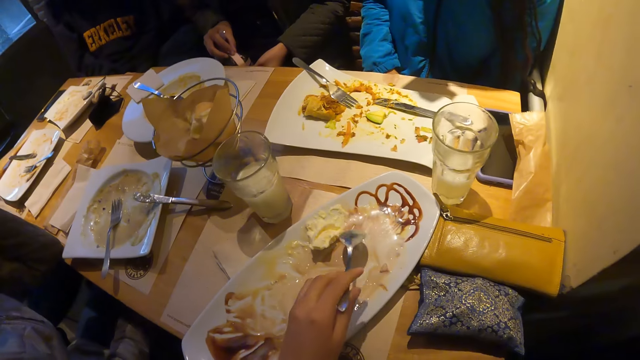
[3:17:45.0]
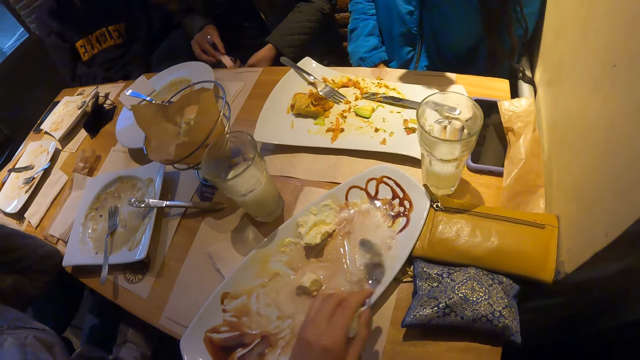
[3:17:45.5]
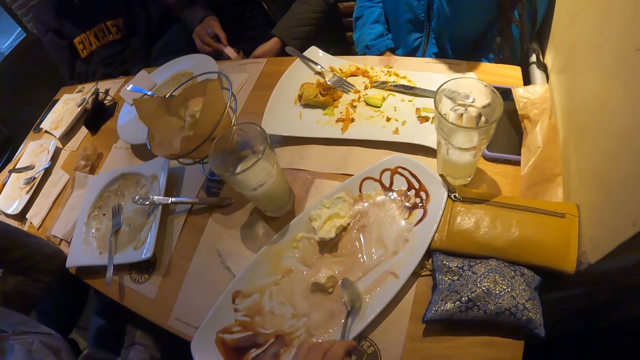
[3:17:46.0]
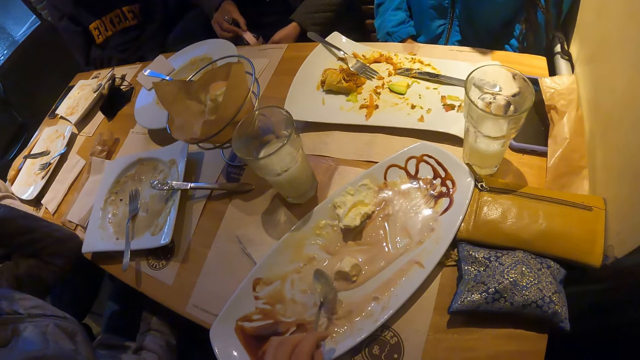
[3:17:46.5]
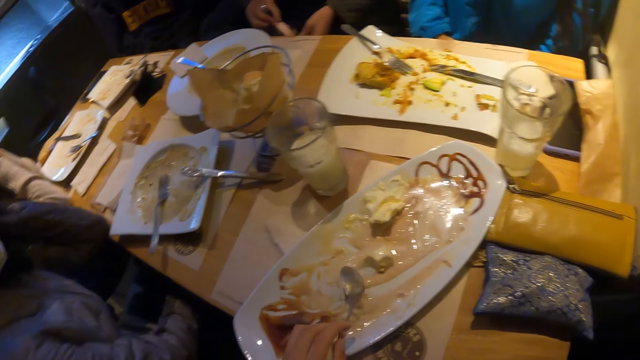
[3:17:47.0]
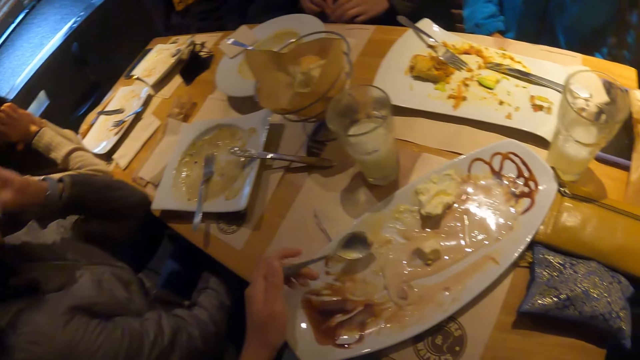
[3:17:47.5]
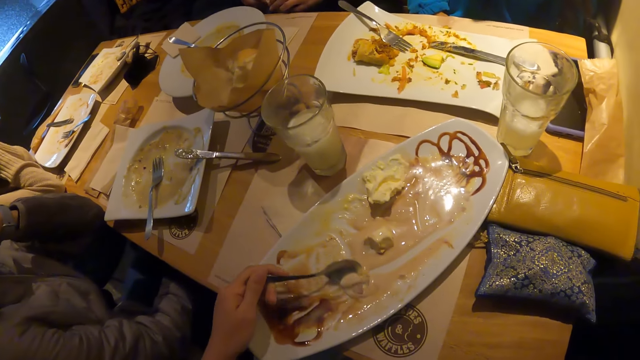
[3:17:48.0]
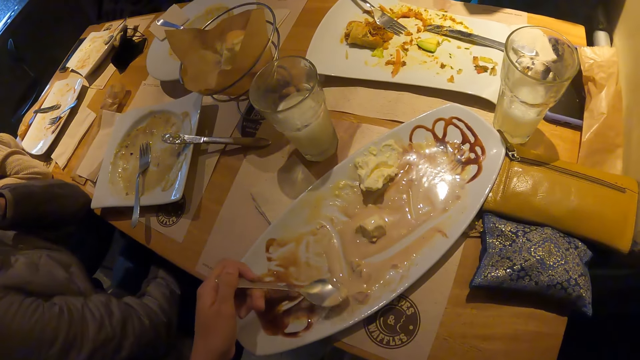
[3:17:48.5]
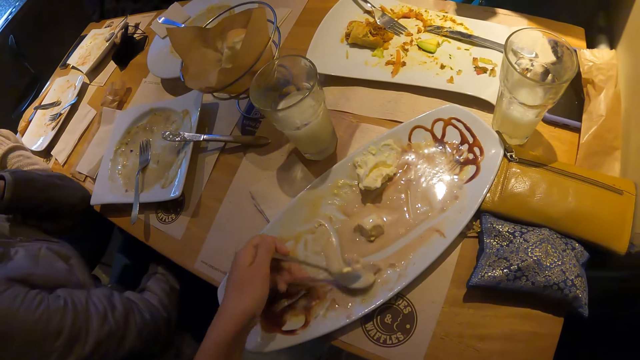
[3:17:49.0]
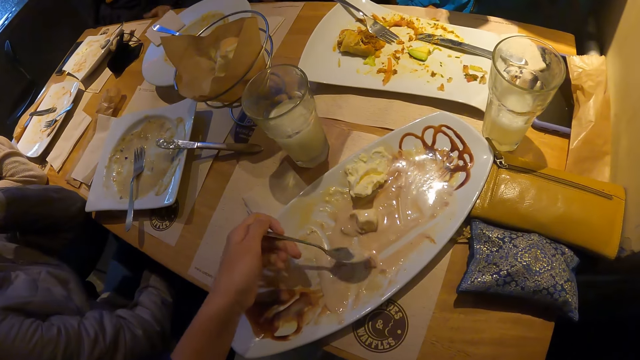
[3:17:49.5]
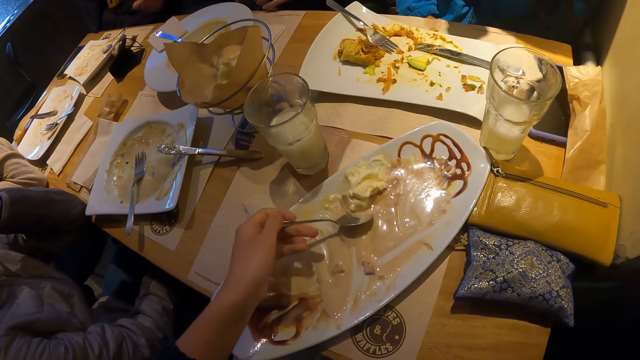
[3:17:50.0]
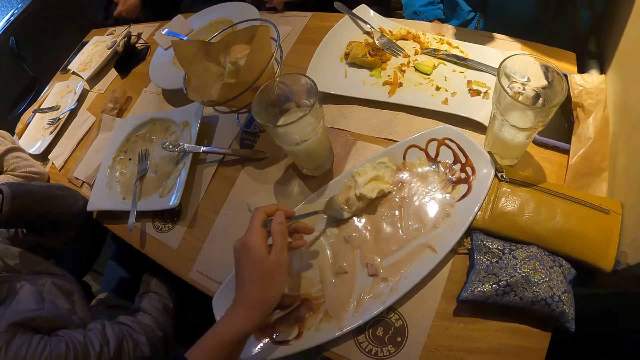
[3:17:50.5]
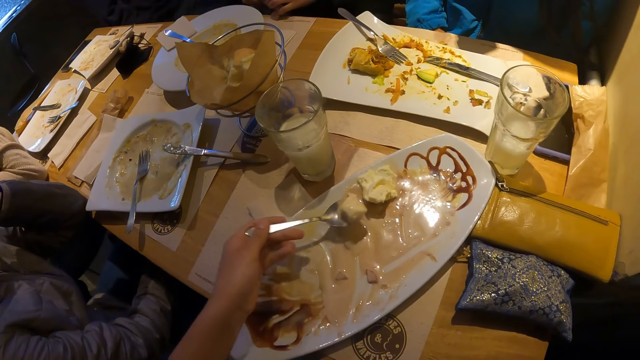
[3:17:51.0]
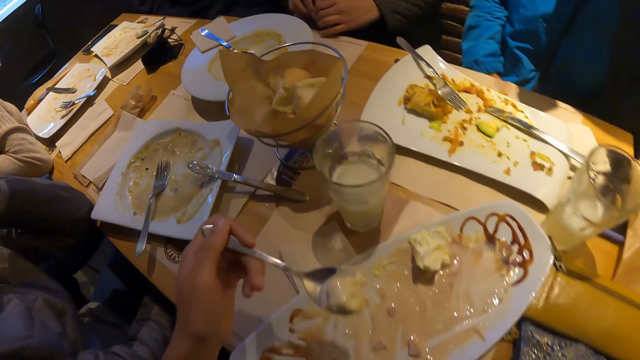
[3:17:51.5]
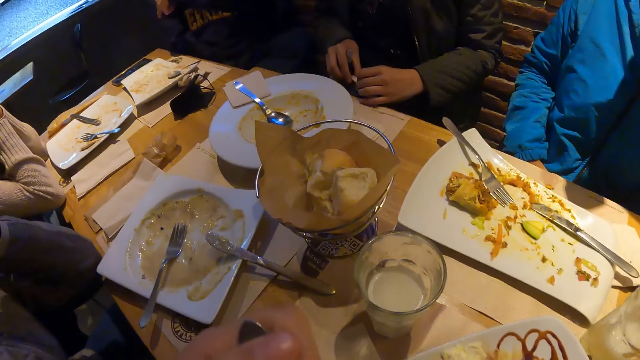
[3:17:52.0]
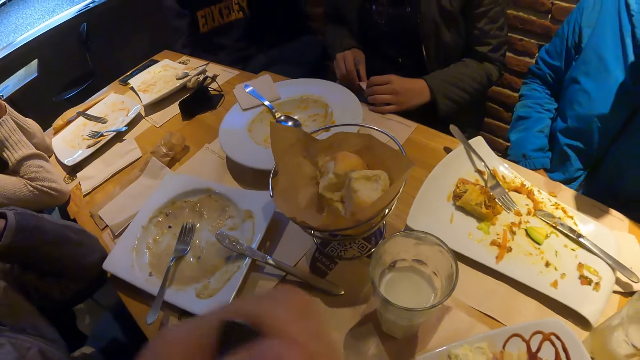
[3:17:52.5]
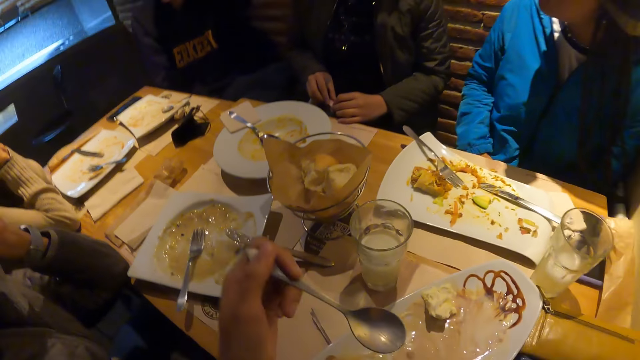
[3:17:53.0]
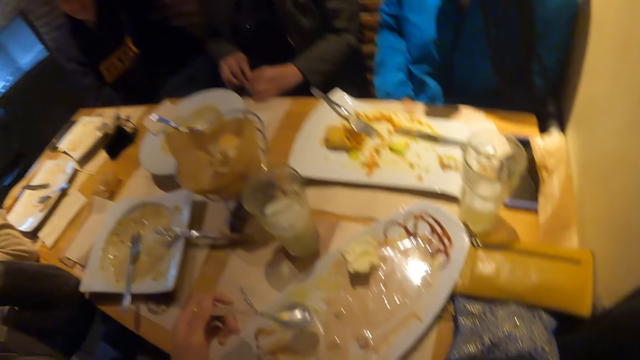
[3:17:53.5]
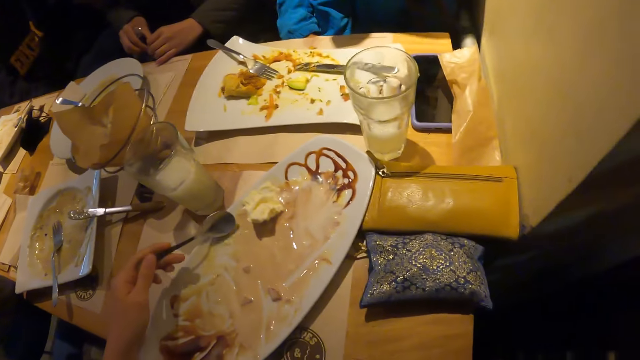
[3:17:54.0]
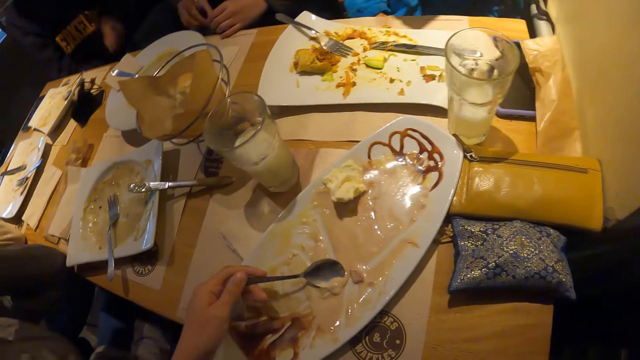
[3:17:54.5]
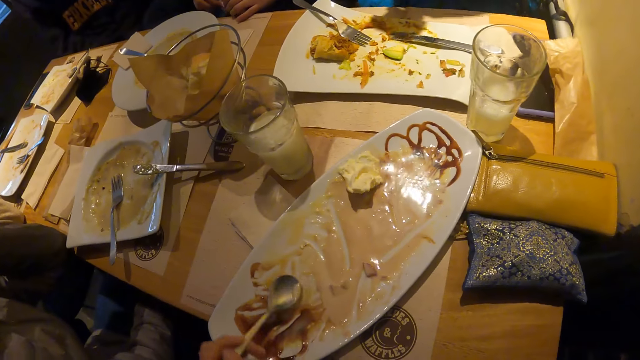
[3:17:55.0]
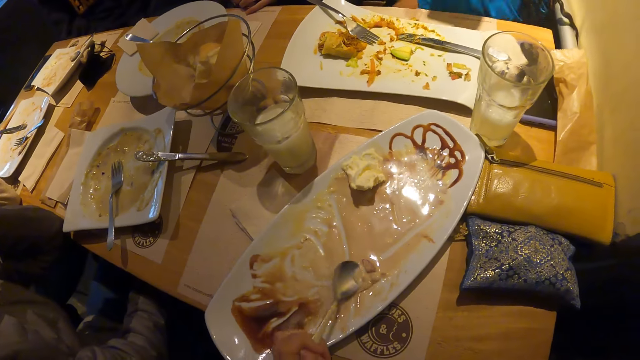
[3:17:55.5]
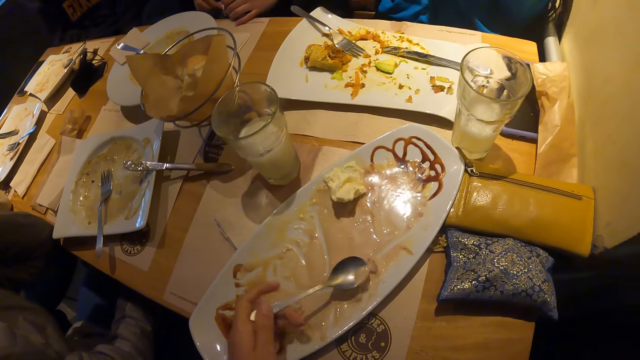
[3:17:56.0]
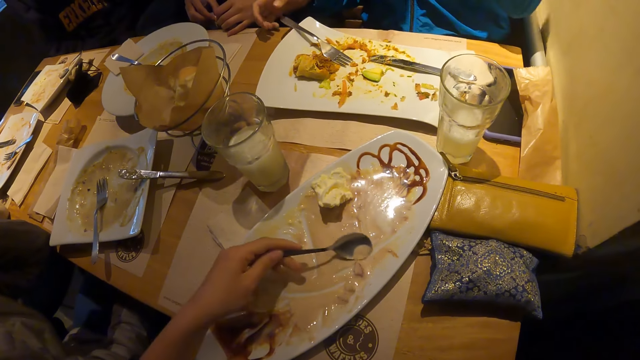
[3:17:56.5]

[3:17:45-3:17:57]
The camera wearer mixes food together with the spoon in her left hand. She lifts the spoon with her left hand. She eats the food. She mixes the food together with the spoon in her left hand. She scoops the food.

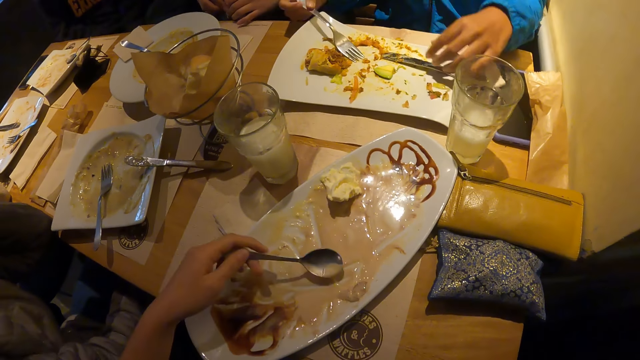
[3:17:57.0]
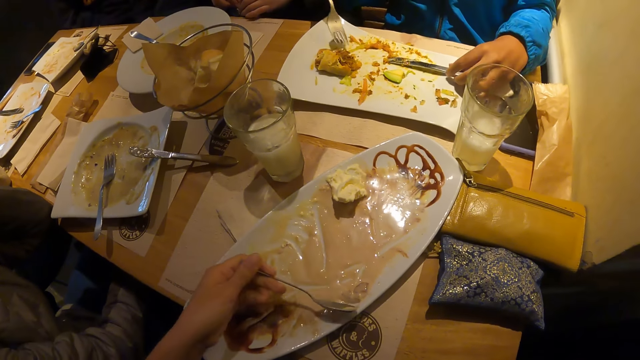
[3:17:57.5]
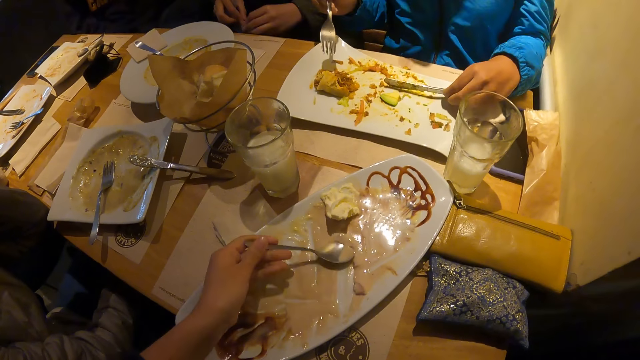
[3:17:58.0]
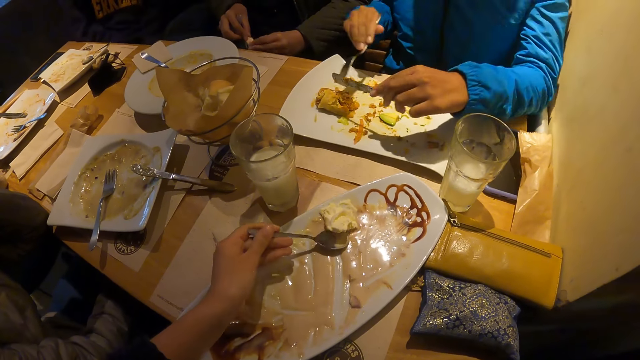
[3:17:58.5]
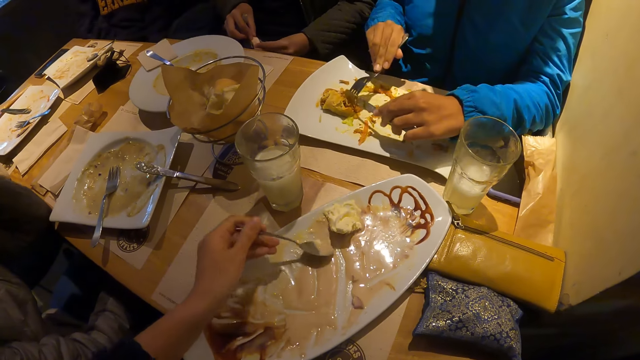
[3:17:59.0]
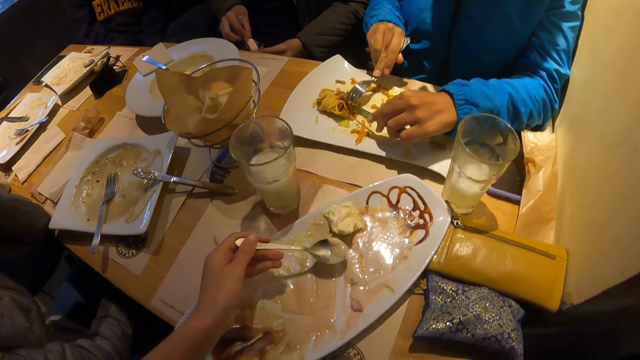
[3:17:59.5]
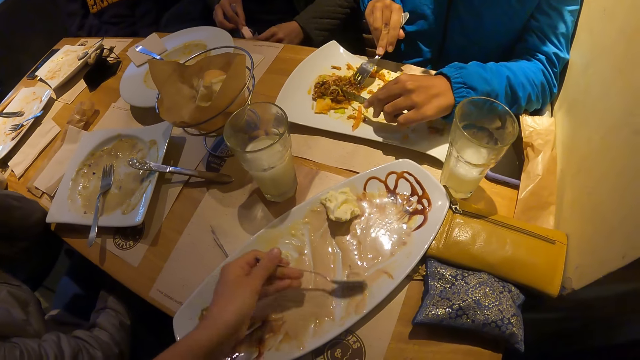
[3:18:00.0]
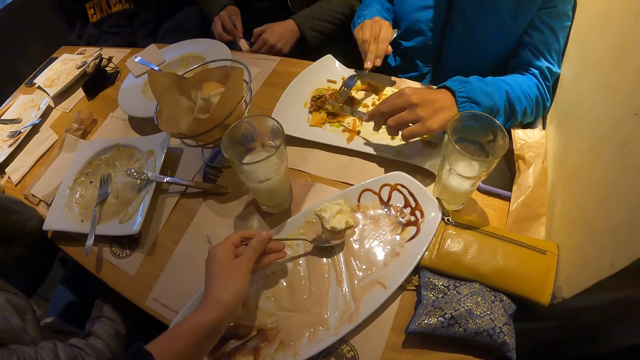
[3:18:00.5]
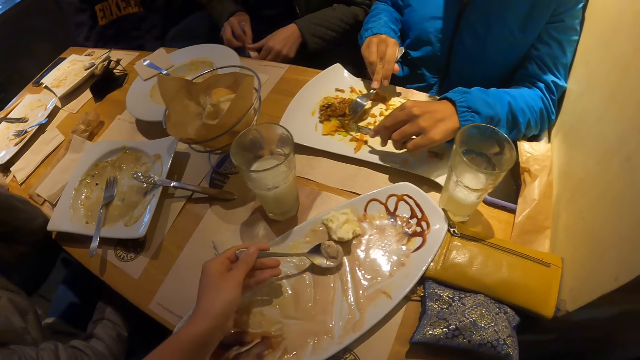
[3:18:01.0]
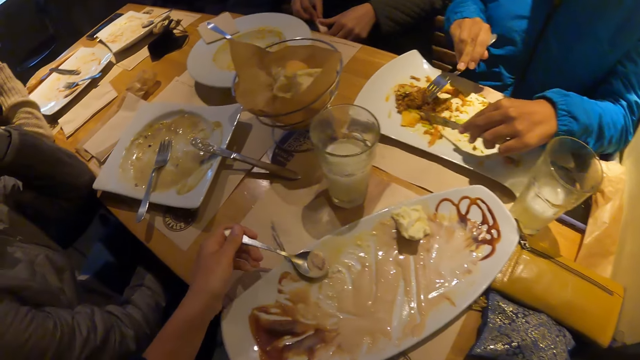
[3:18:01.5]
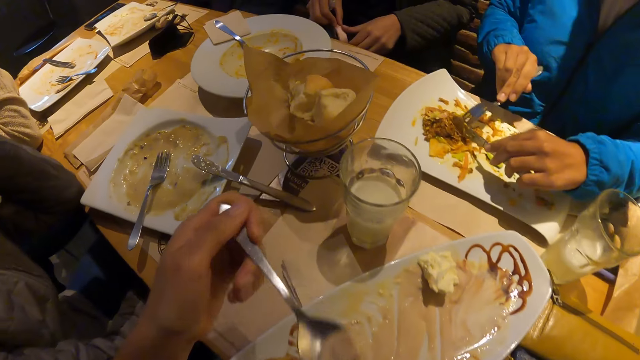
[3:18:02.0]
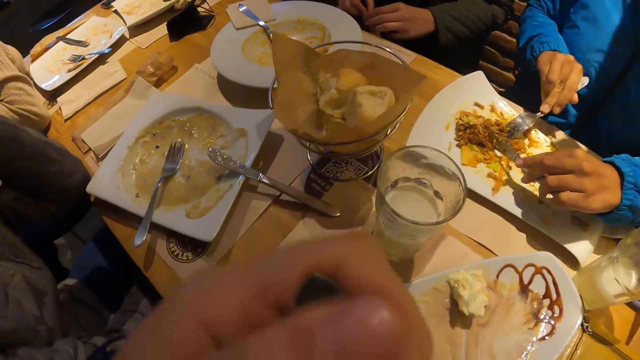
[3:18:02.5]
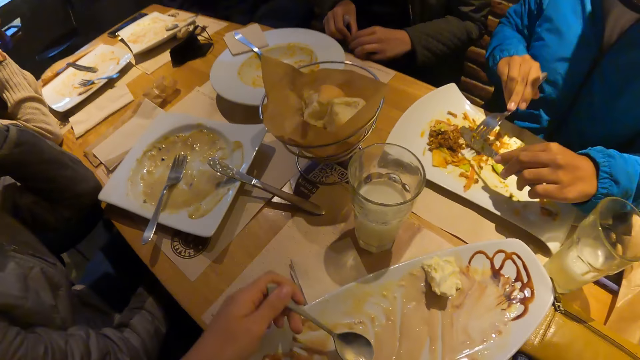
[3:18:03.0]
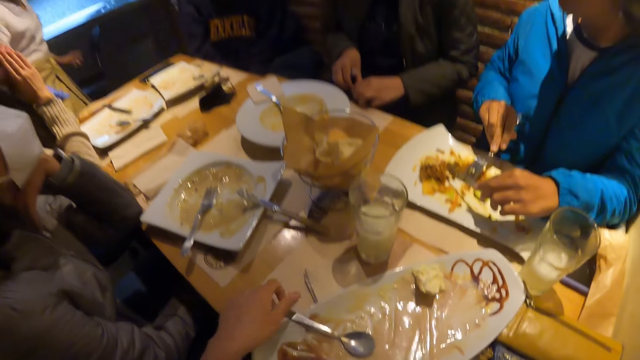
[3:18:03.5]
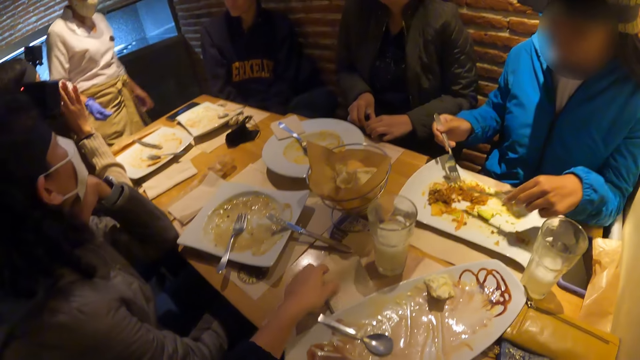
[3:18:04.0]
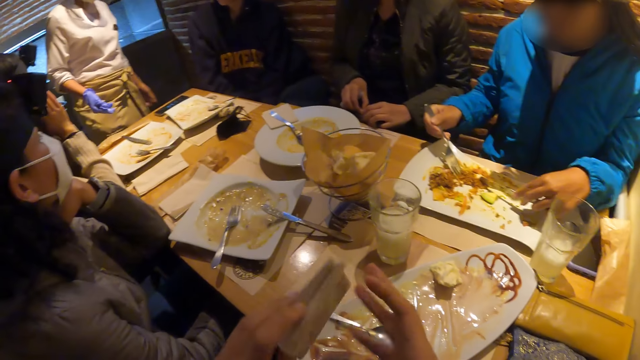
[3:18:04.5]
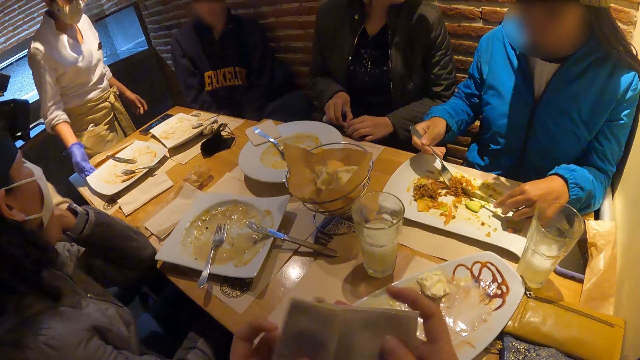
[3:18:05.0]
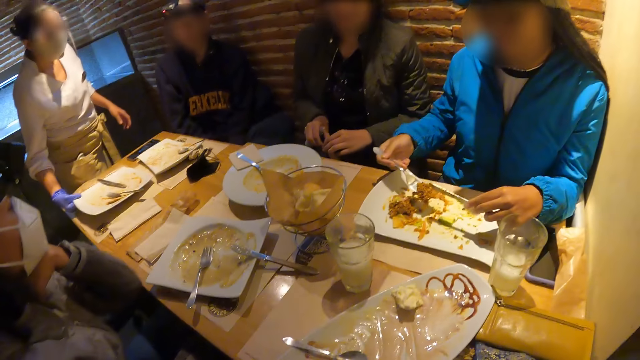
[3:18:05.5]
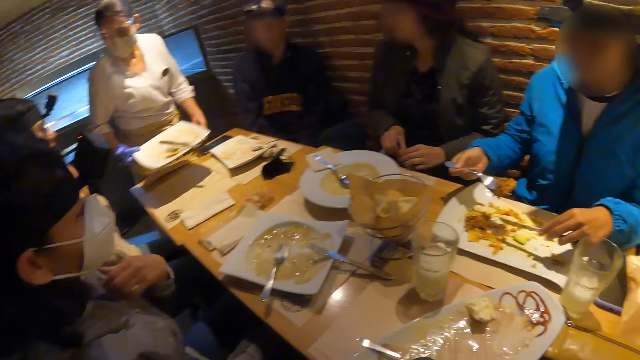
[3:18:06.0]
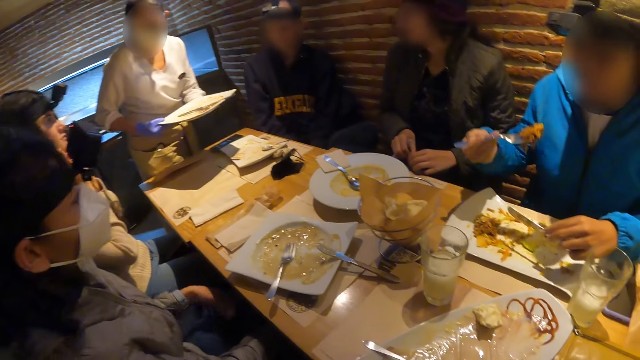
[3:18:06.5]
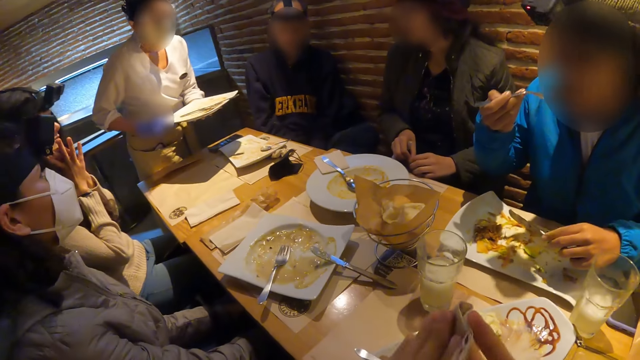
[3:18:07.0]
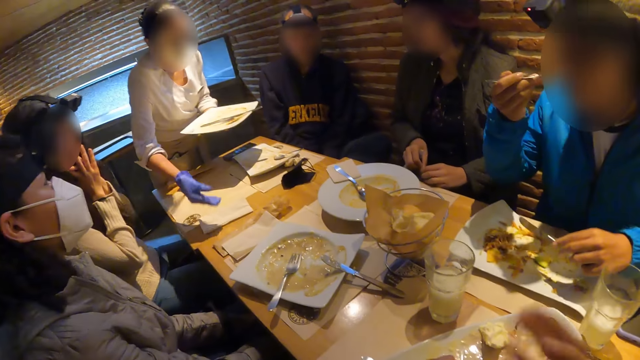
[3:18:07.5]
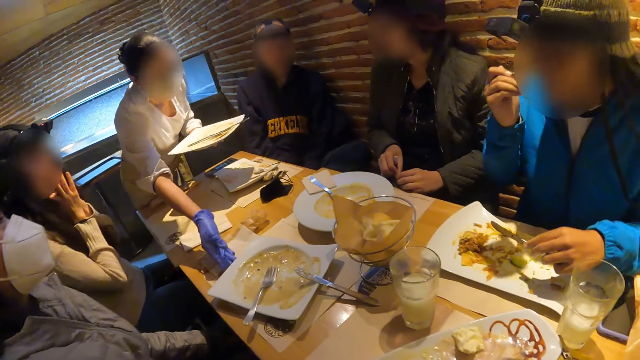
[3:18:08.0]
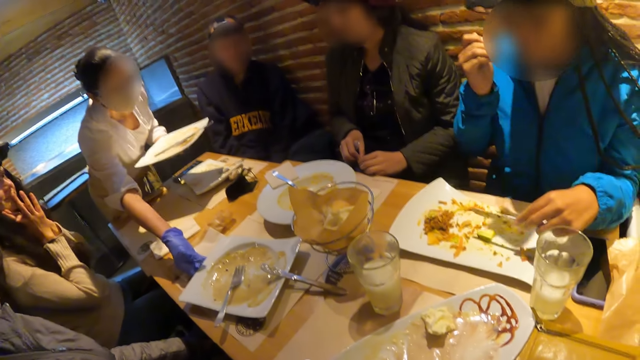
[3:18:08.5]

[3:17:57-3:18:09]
The woman cuts food with the fork and knife in both hands. The camera wearer lifts the spoon with her left hand. She picks up a napkin with her left hand. Another woman picks up the plate with her right hand. The first woman eats with the fork in her right hand.
